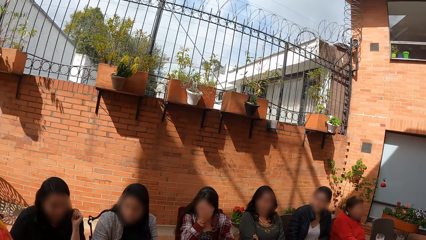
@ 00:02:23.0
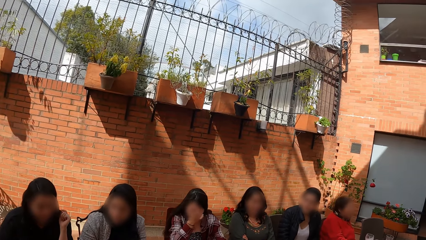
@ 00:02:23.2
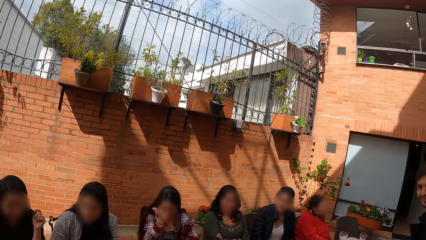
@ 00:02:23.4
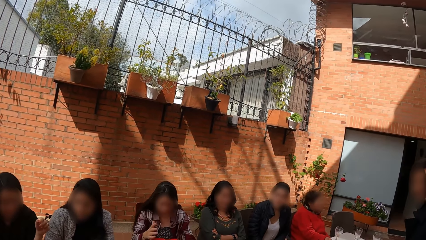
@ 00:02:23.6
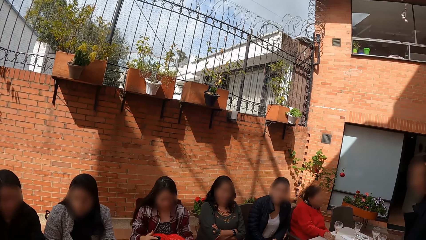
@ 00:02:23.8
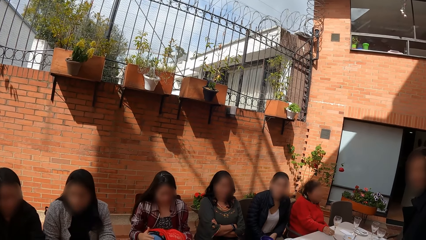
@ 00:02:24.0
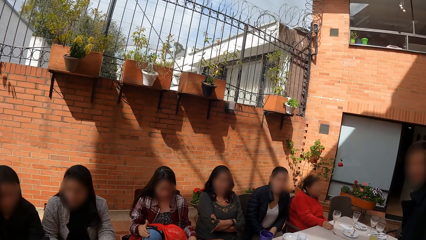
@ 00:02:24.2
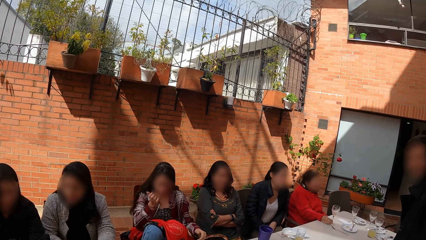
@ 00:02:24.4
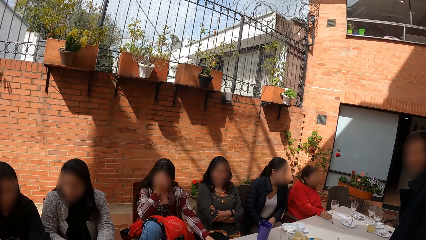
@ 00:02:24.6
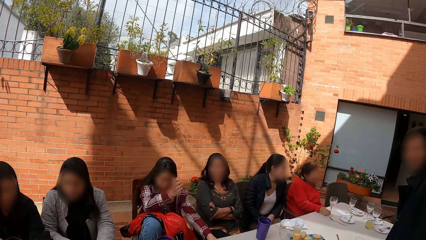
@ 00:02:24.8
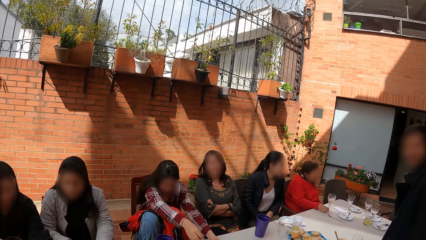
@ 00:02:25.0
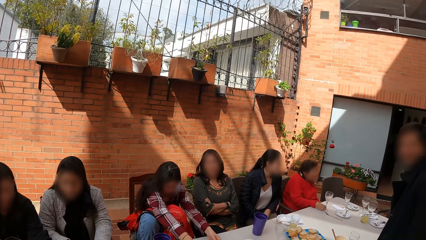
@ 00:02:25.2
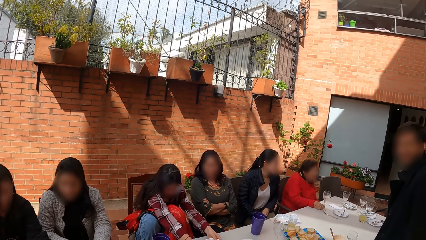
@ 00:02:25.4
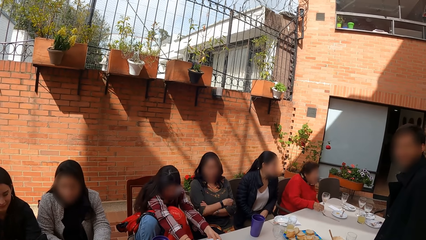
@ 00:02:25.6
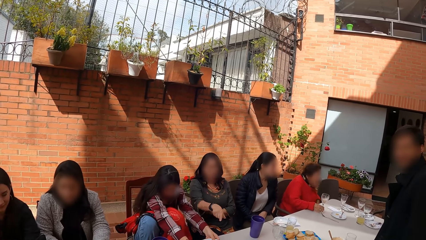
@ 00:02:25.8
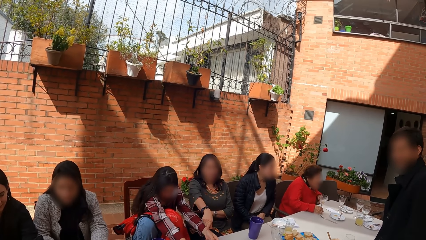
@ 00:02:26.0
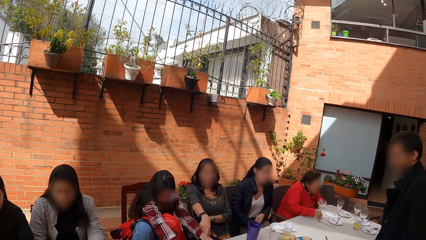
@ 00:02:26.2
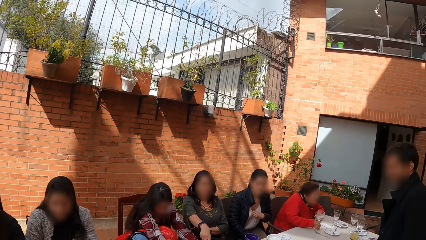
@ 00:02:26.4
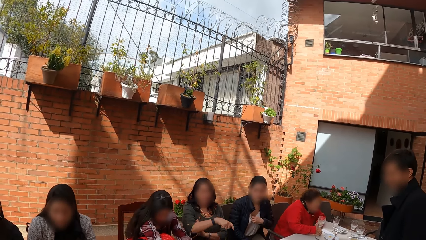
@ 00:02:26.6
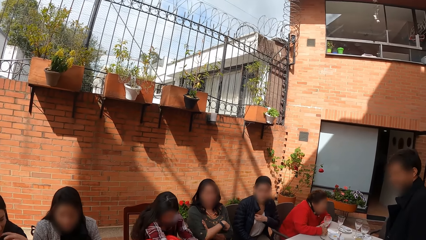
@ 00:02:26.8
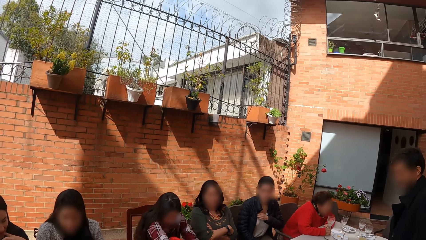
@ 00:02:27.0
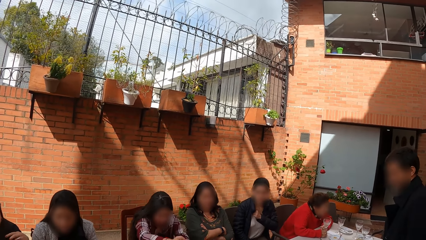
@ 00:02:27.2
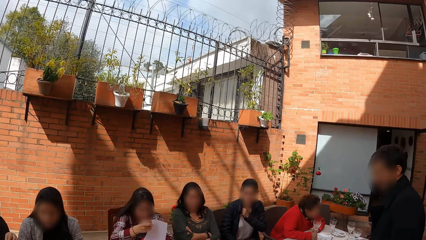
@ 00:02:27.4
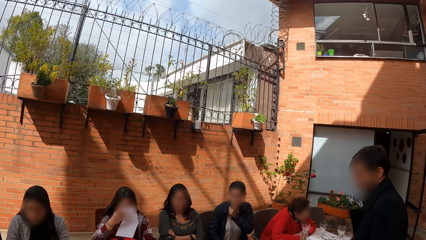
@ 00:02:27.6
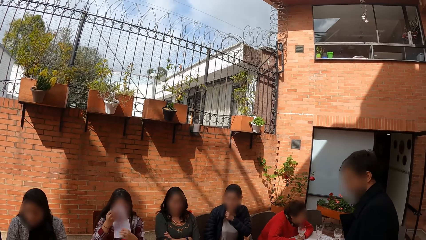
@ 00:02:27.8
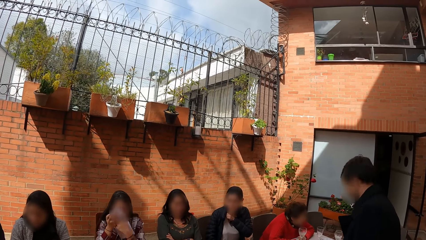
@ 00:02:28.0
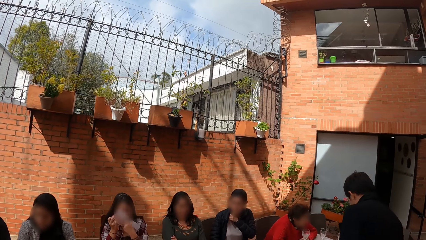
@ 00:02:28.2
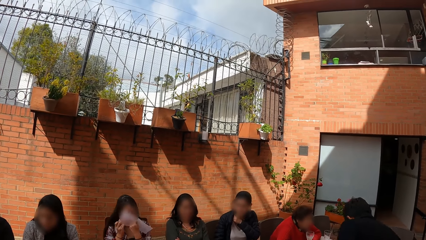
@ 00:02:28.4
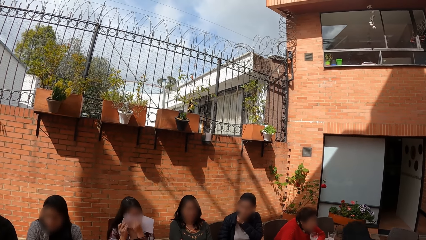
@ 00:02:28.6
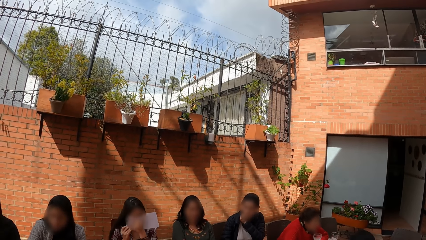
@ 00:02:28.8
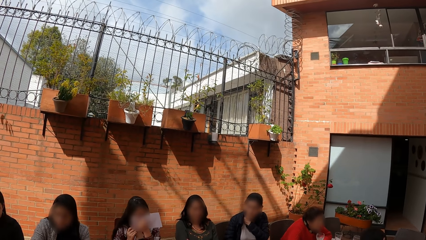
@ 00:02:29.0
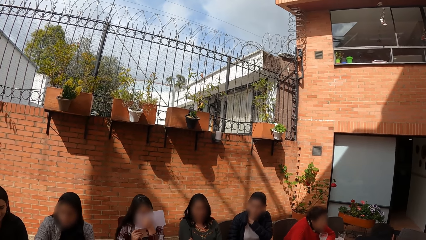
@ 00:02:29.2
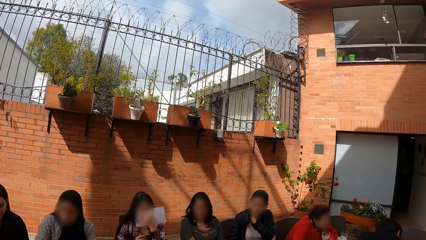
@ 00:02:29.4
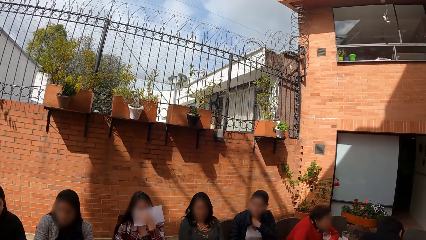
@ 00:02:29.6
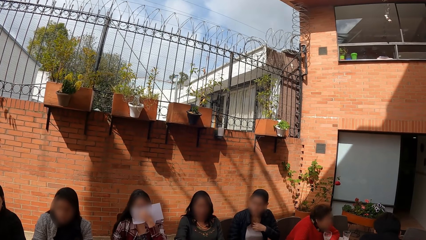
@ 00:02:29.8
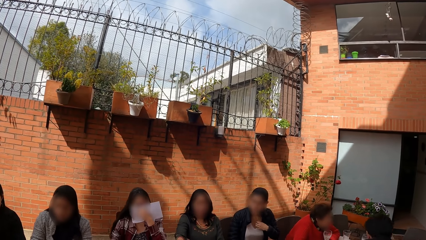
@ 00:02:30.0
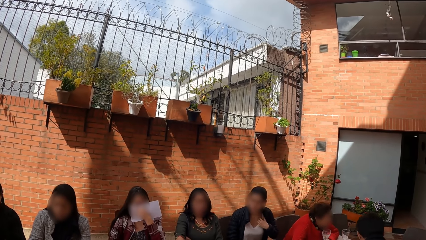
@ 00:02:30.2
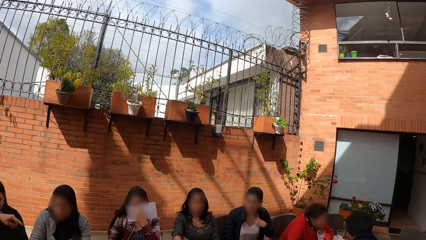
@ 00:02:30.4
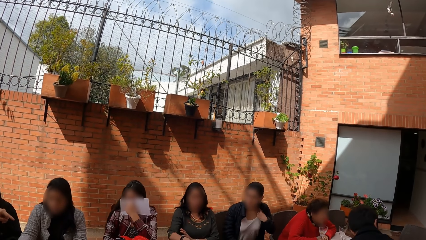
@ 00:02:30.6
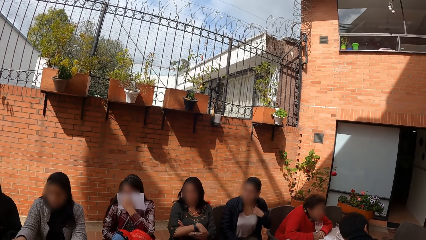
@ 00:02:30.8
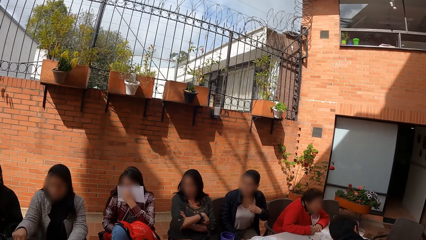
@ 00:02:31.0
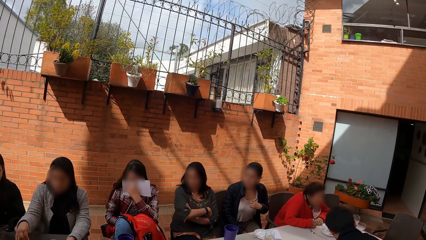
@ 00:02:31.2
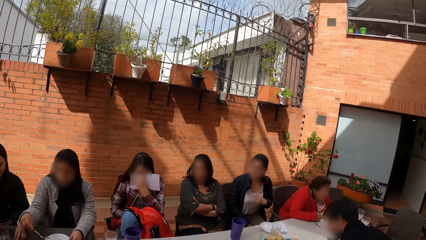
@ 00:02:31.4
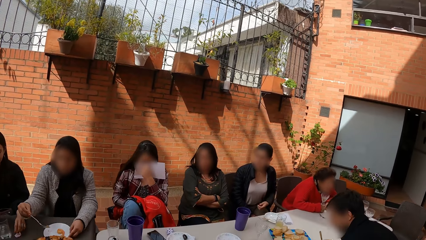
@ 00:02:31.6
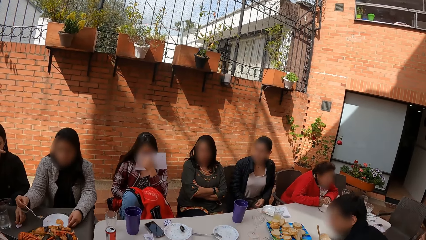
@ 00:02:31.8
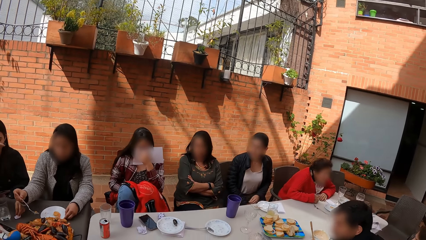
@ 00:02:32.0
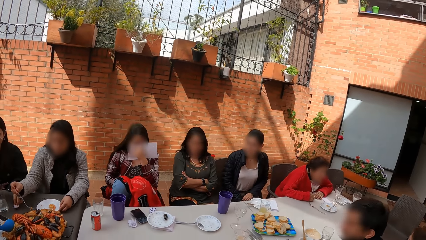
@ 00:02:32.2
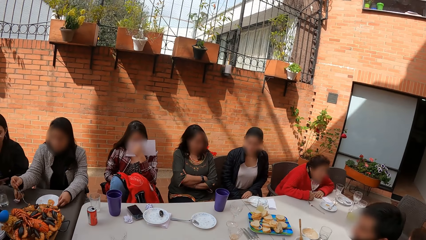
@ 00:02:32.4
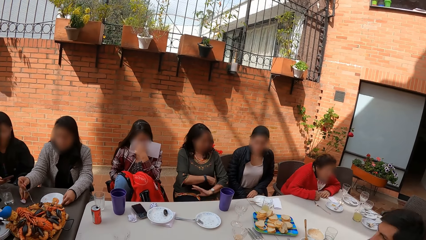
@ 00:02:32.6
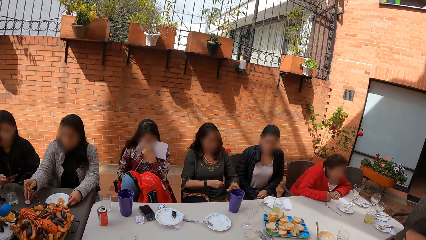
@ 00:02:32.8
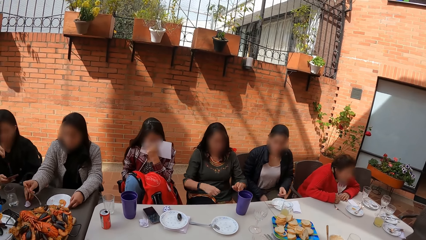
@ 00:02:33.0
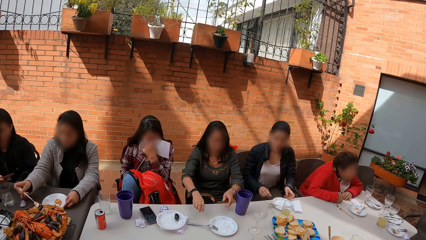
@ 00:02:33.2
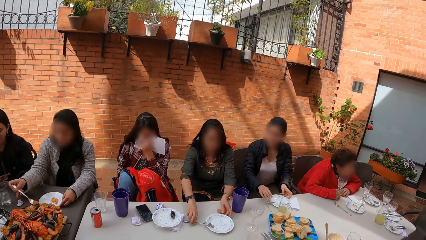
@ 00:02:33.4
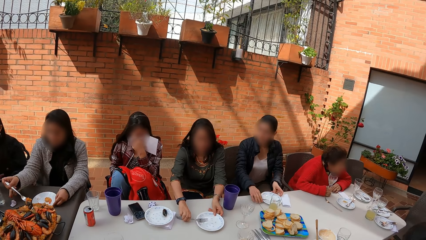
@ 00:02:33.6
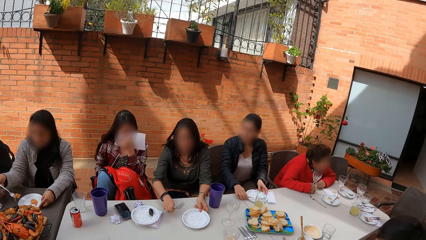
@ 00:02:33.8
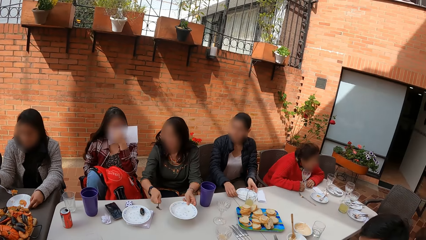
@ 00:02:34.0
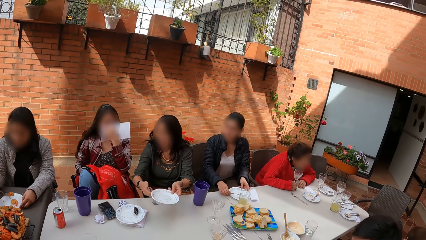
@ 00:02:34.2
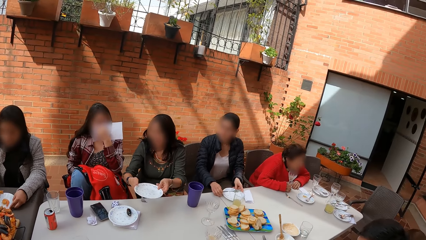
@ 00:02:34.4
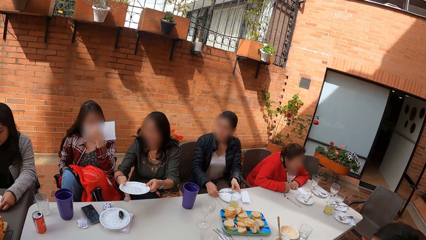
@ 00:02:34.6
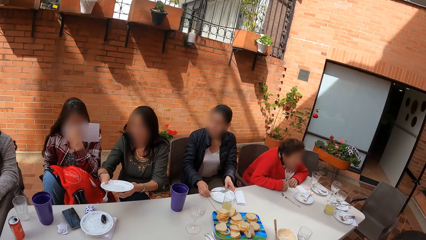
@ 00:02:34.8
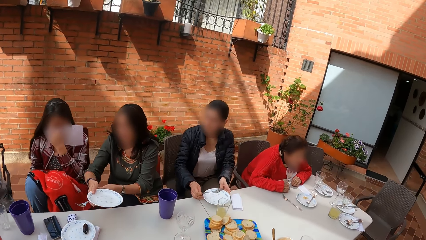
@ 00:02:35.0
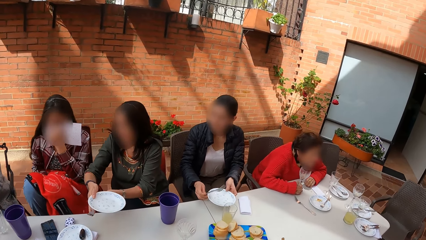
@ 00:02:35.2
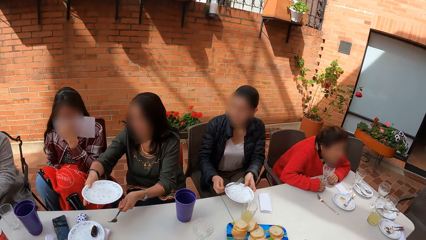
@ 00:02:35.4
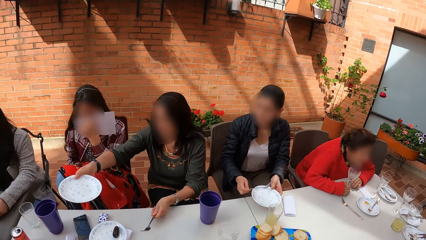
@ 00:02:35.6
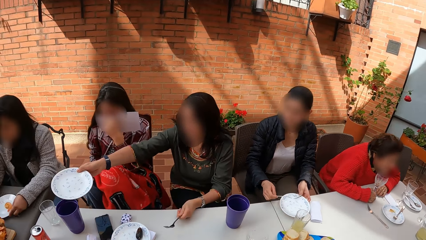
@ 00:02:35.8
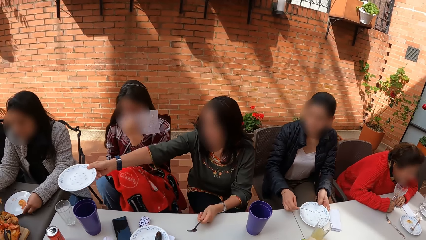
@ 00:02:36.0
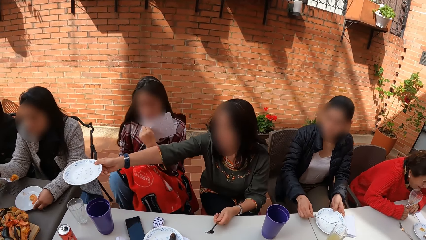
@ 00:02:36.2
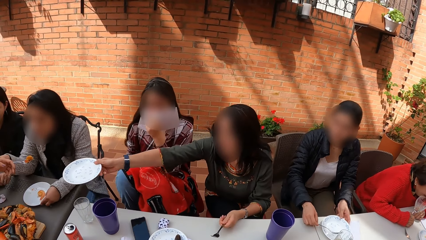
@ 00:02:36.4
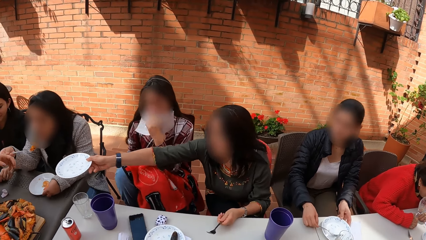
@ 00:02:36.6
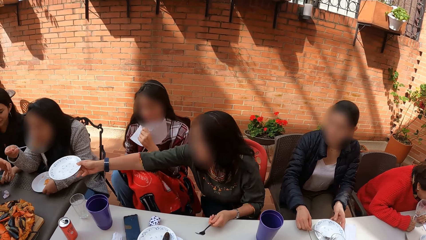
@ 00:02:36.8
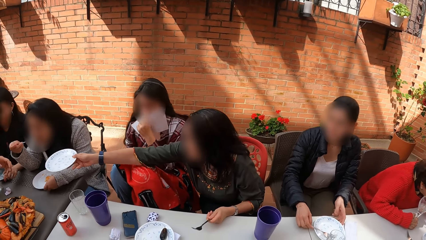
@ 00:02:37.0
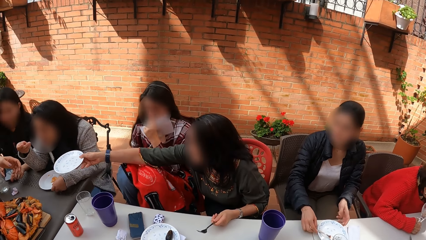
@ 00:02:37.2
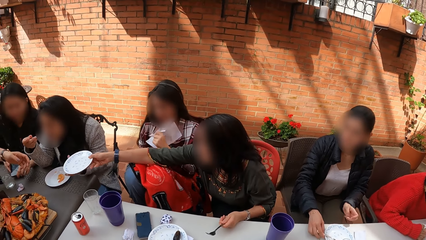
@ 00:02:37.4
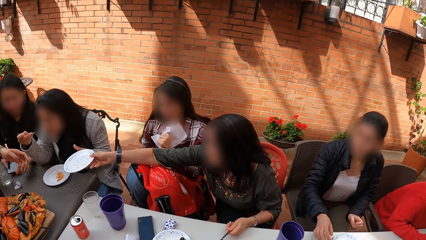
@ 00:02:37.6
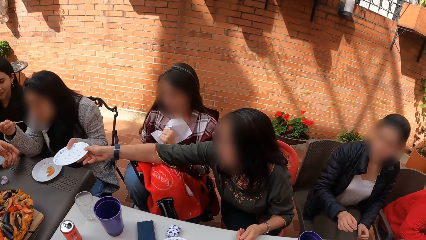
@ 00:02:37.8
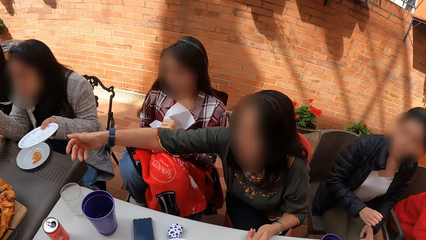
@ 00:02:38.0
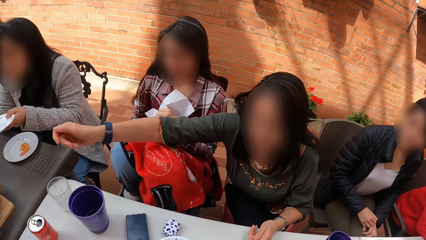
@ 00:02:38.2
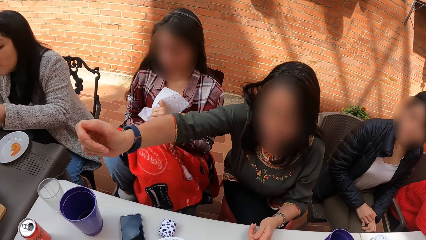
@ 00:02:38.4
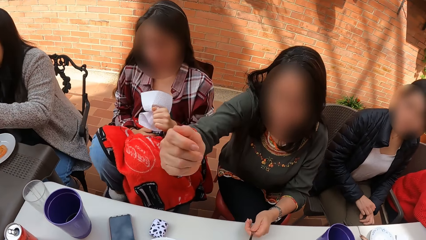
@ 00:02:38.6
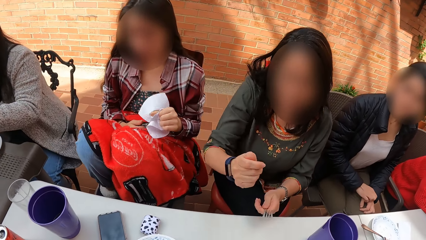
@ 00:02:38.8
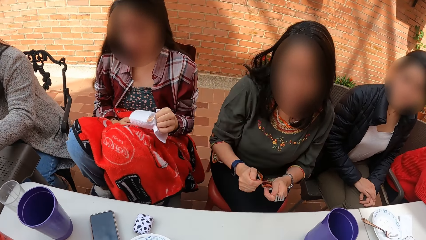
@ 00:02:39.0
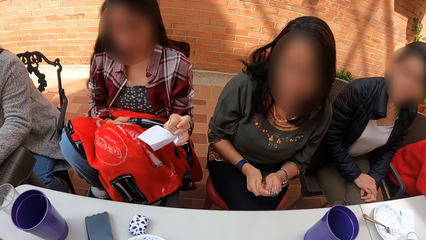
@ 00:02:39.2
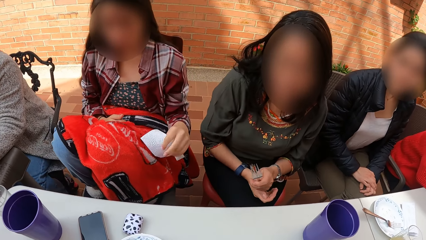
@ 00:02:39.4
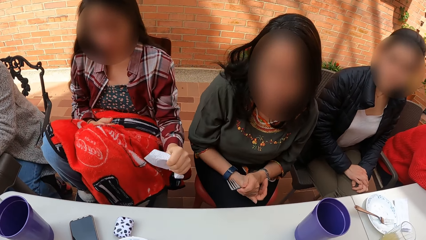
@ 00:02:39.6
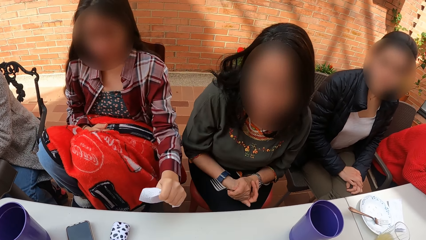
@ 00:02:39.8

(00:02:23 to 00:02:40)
The camera wearer looks around. A woman picks up a serviette on the table with her right hand. The woman cleans her mouth with the serviette with both hands. Another woman takes food from the plate with the fork in her right hand. A third woman picks up a fork and a plate on the table with both hands. The third woman passes the plate in her left hand to her right hand. She takes the fork from her right hand with her left hand. She passes the plate in her right hand to the second woman.
